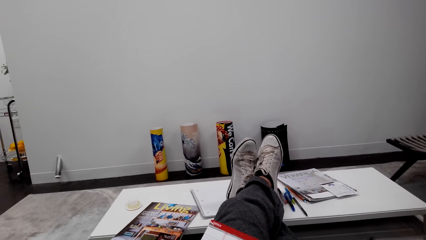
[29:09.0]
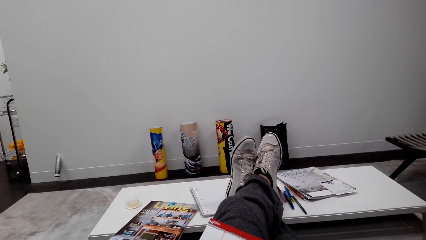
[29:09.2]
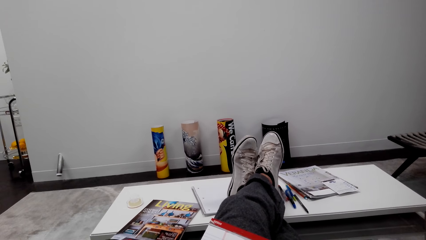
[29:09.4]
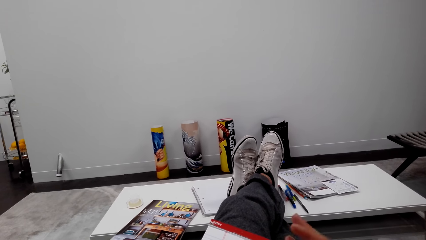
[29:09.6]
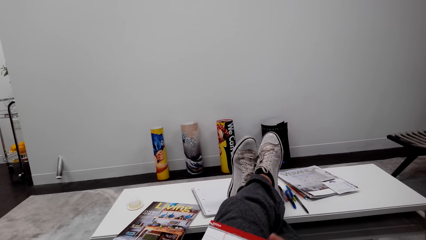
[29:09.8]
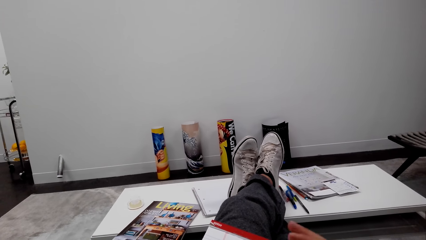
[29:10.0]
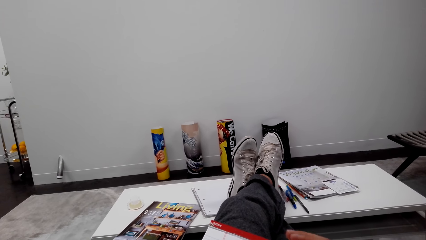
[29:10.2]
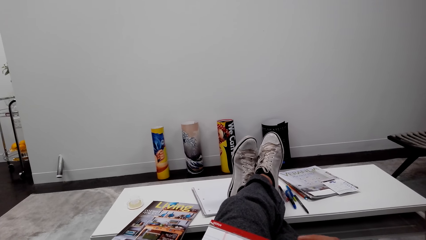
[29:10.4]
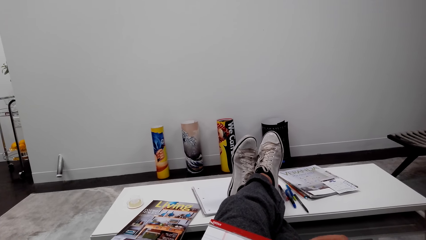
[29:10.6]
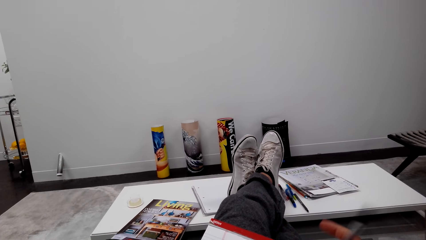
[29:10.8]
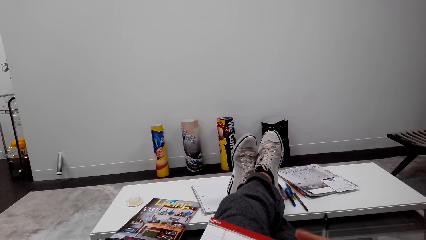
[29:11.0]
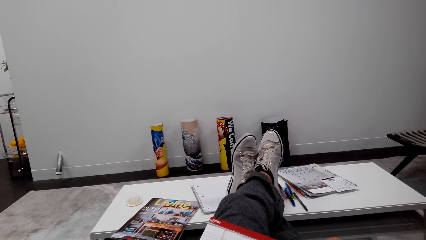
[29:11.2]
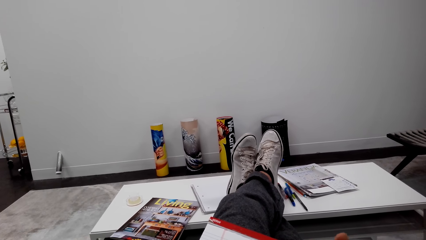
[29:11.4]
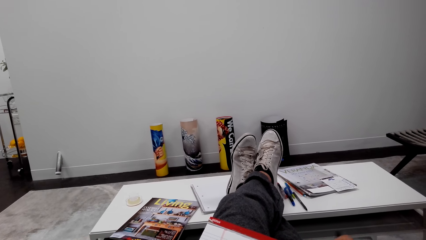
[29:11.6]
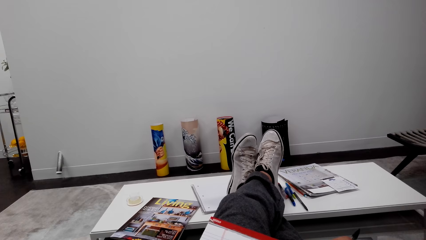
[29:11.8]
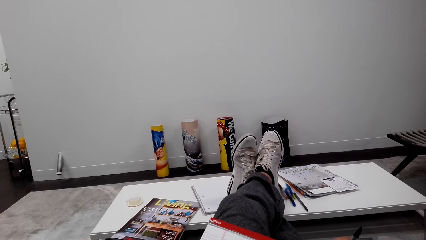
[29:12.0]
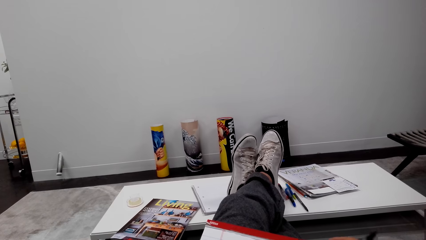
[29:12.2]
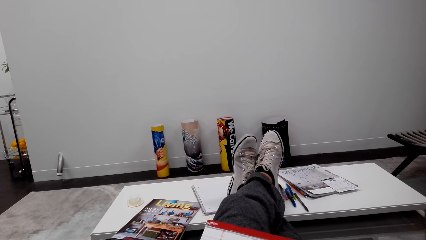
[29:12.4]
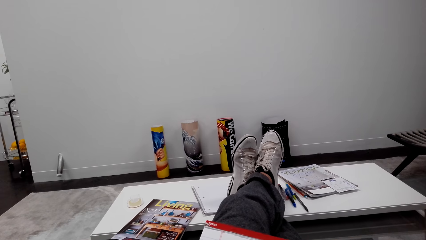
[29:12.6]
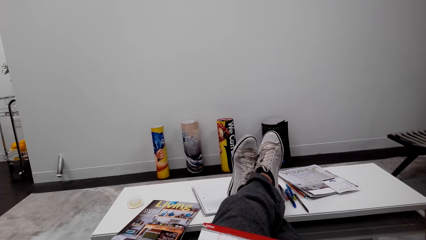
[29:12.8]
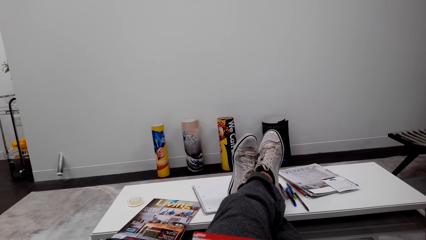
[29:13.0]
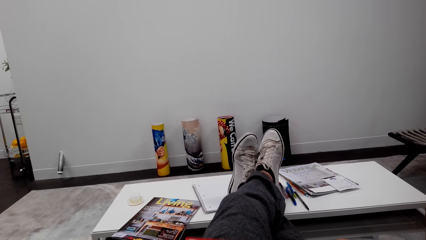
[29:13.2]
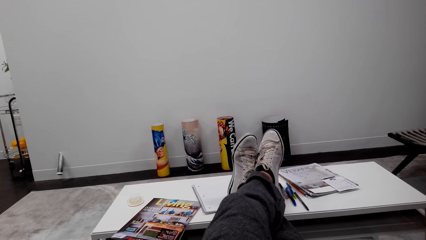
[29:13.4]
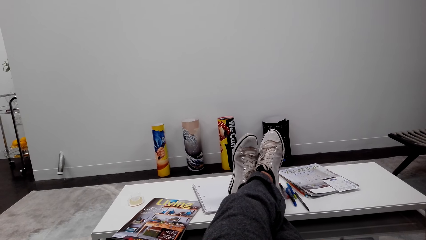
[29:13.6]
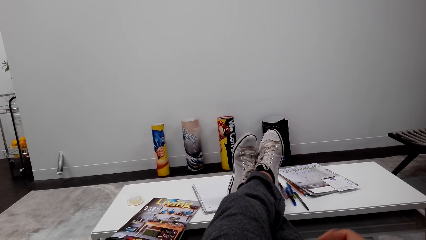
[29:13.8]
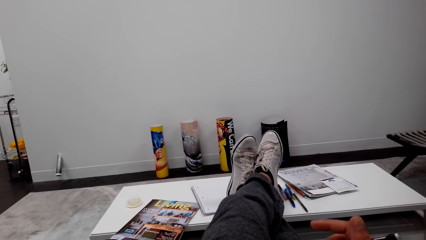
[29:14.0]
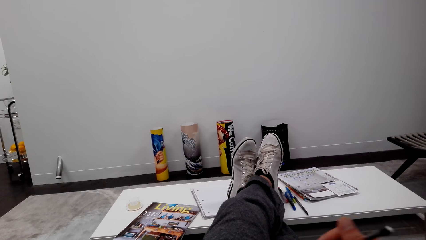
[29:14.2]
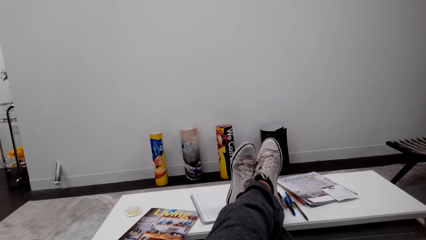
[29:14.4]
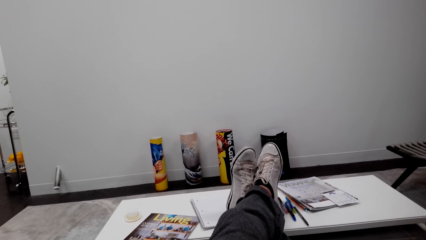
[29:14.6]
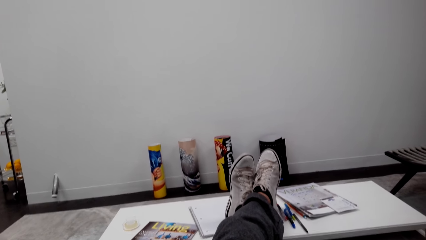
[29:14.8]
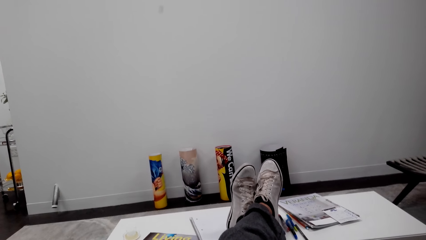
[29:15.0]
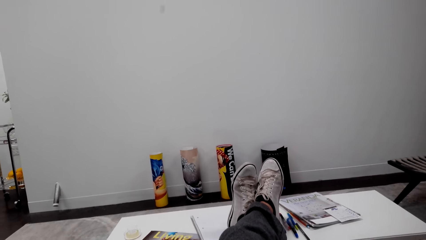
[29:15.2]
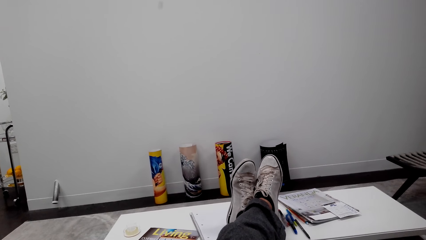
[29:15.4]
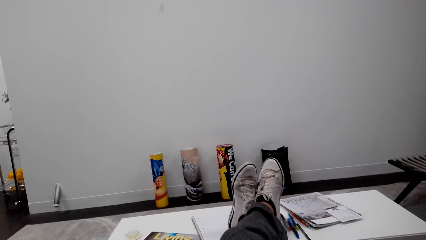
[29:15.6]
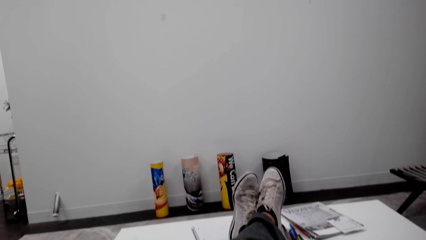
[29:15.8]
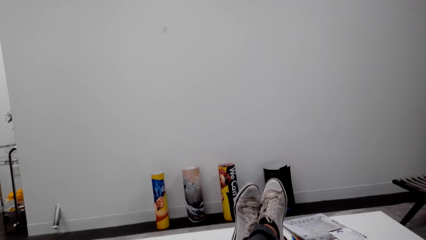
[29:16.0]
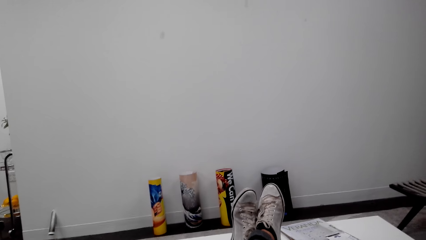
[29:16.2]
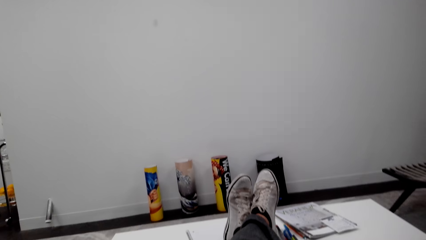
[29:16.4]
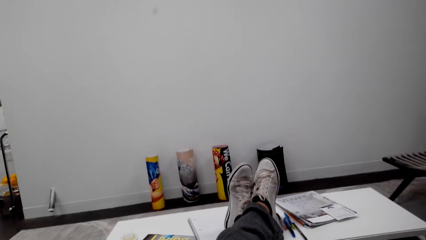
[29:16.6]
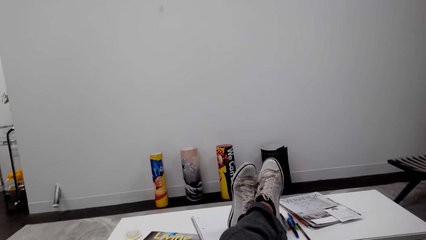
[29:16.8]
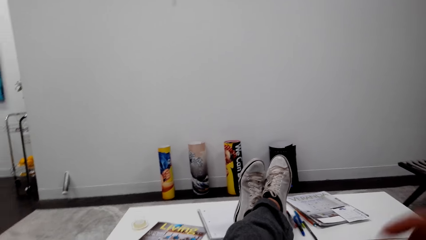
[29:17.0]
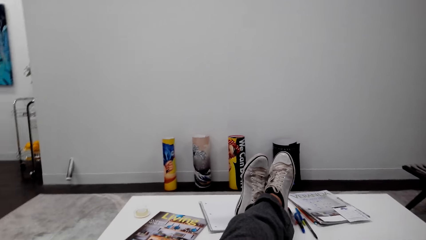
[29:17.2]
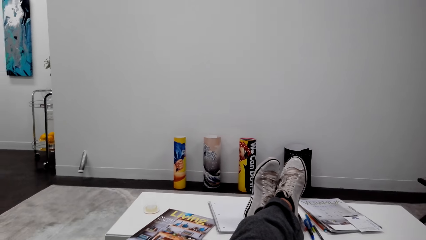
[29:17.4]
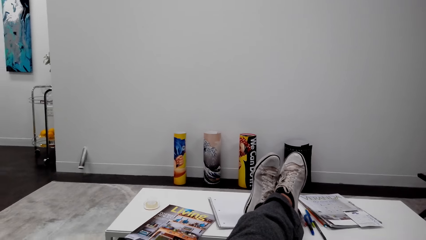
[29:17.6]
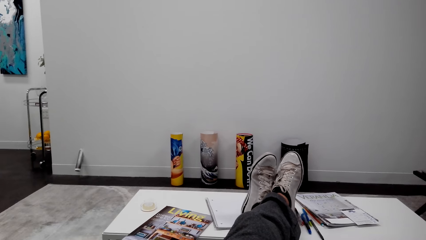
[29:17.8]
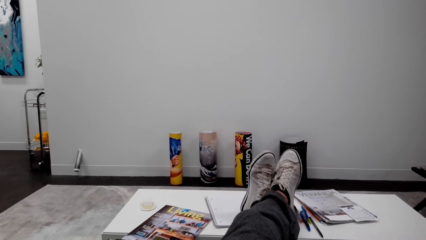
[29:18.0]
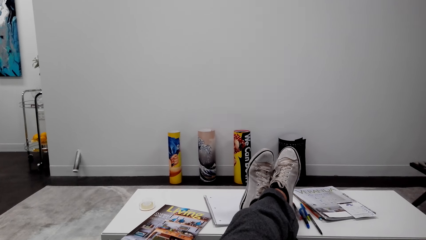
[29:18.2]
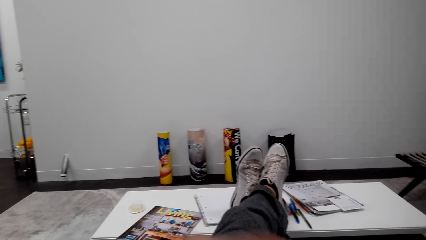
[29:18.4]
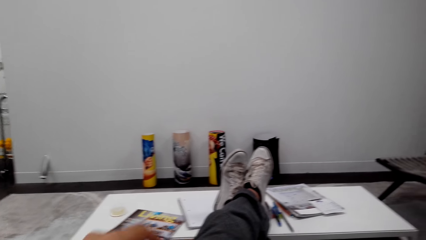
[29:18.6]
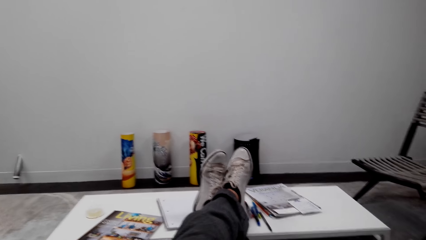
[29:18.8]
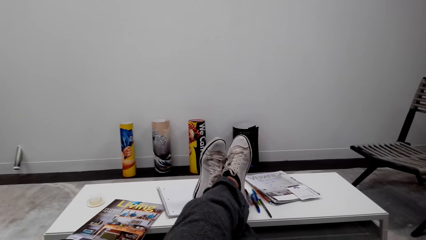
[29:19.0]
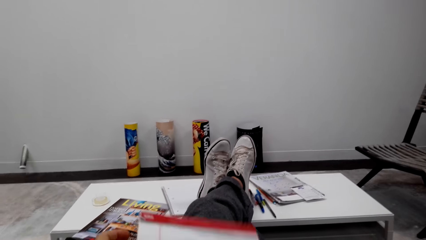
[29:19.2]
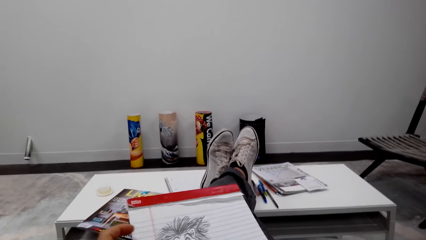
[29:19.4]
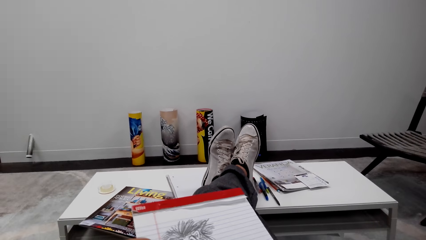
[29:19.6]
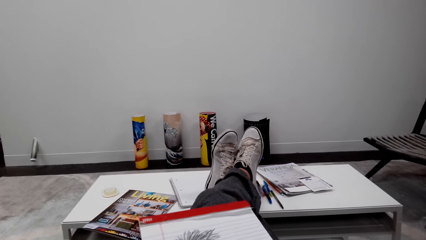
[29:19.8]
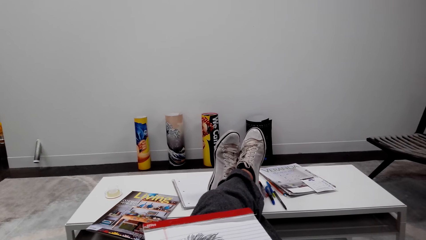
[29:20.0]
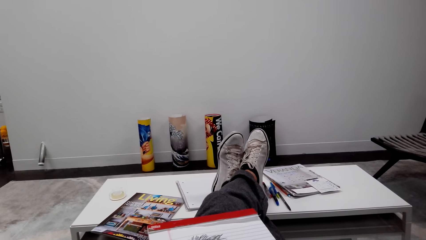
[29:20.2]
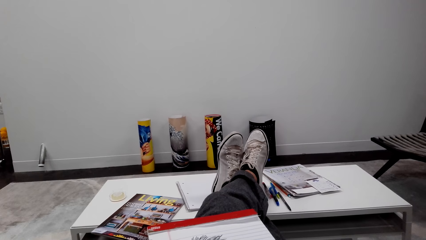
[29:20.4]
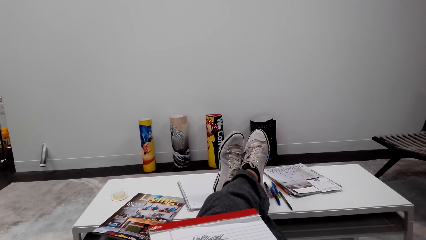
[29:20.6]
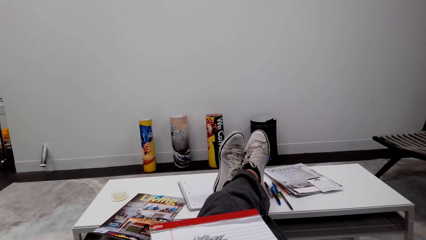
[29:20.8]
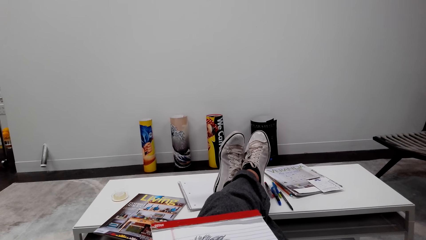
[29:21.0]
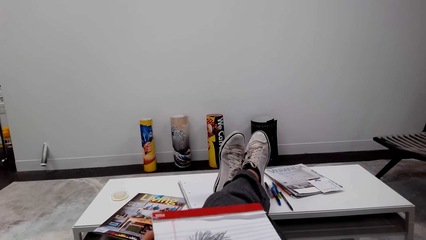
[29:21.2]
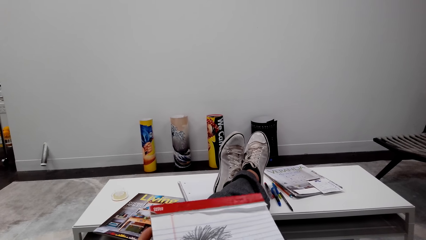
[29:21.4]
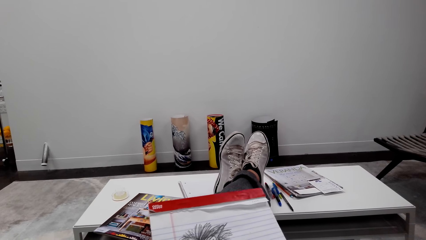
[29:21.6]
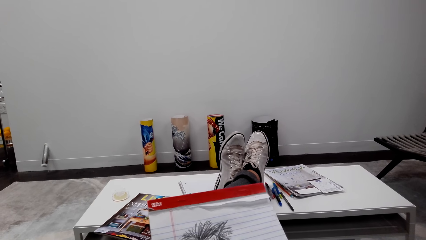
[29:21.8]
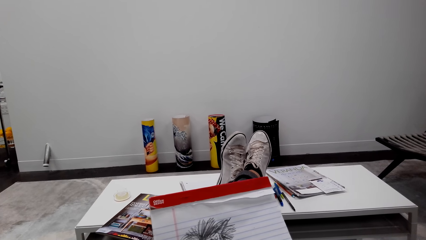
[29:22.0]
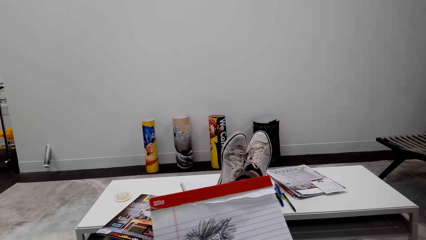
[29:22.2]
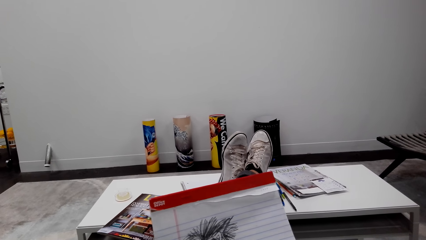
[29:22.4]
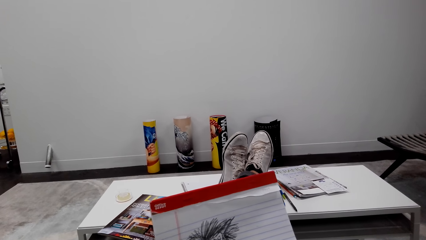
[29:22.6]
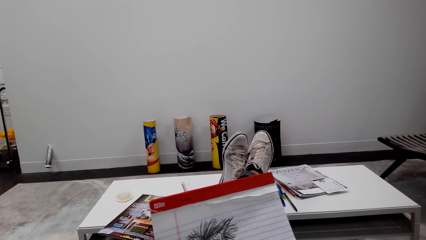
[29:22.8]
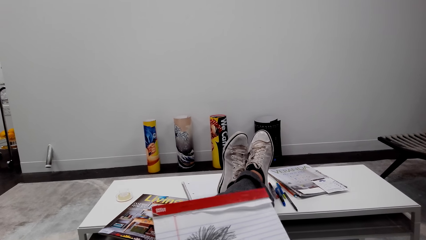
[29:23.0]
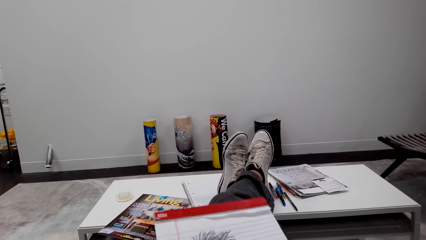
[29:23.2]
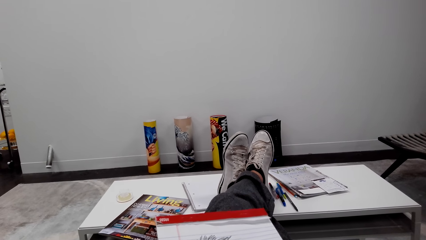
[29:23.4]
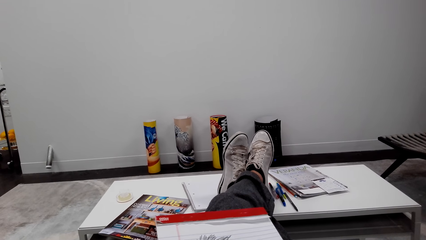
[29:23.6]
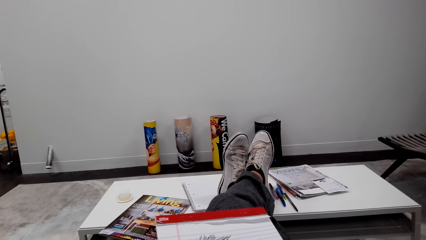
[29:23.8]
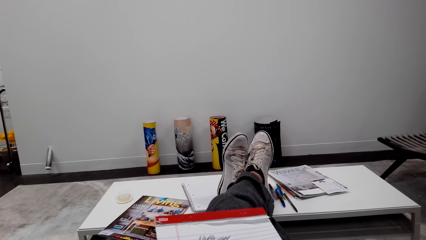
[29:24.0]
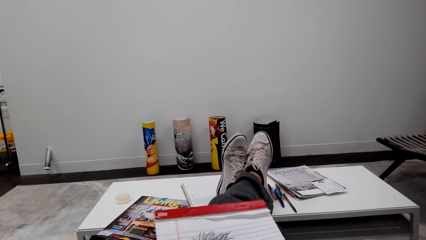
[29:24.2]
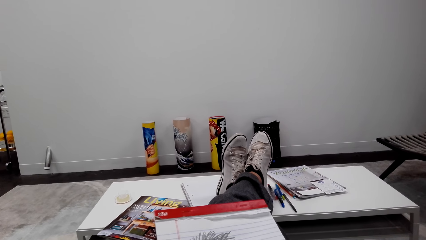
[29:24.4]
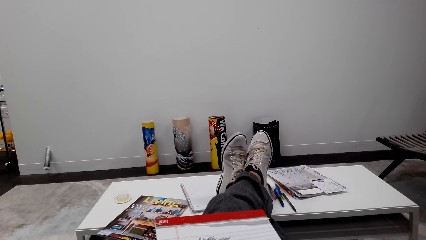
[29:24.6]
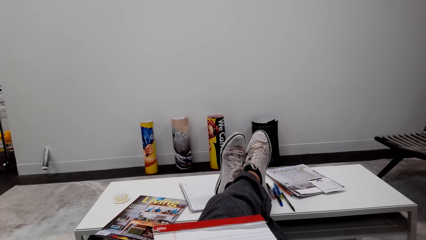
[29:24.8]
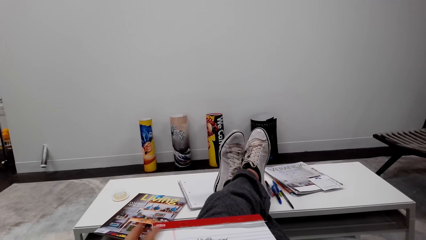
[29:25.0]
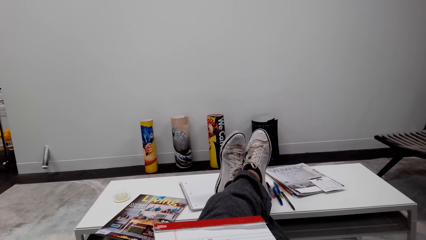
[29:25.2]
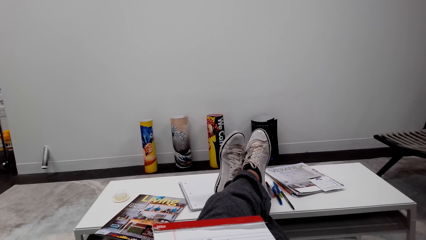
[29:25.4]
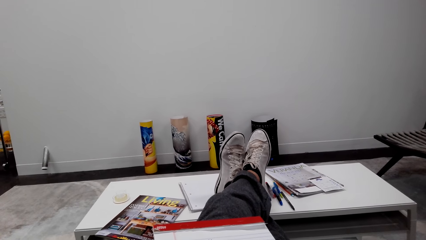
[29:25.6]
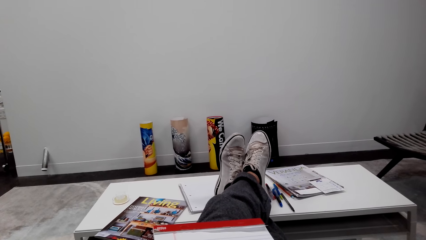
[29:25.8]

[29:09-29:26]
The camera wearer holds a pen. They wipe the book. They talk over the phone. They look at the book. They hold the book.
